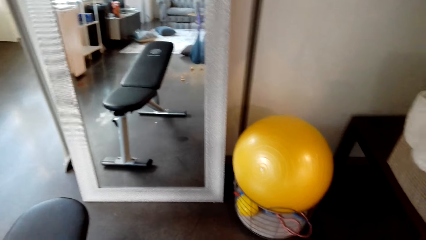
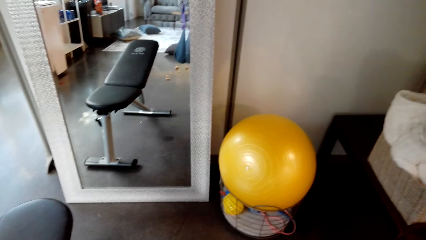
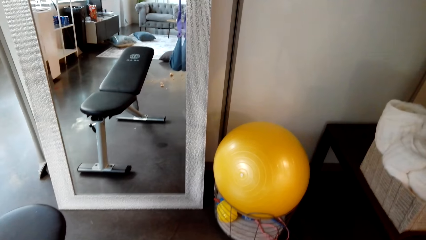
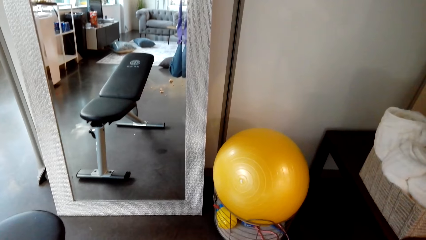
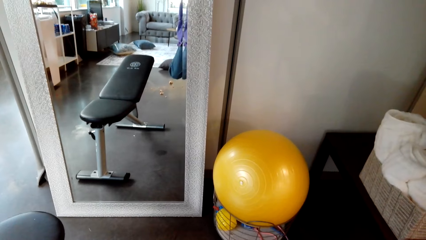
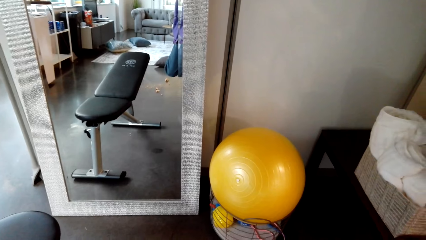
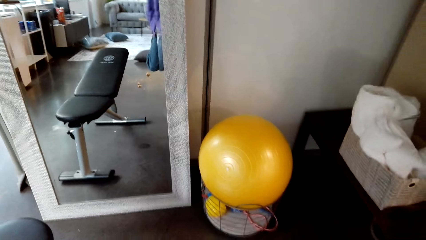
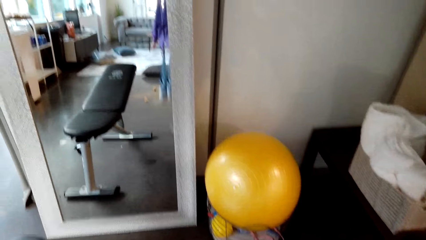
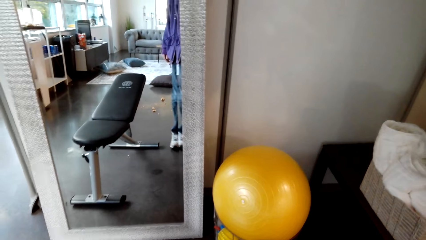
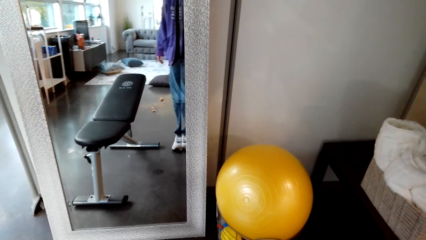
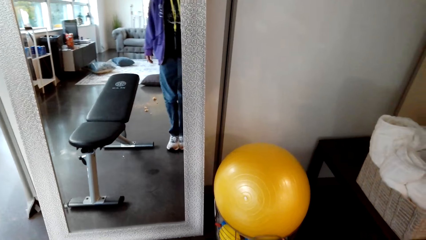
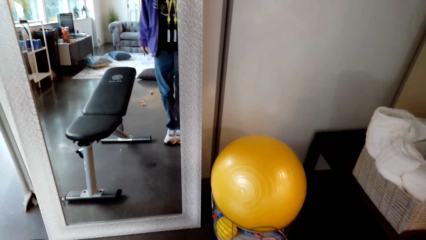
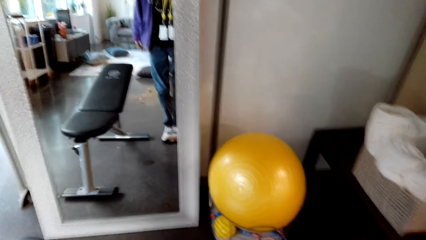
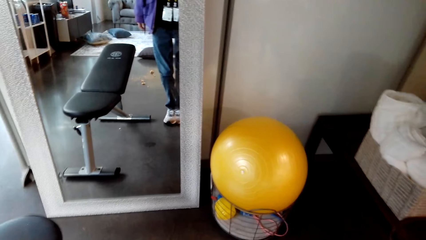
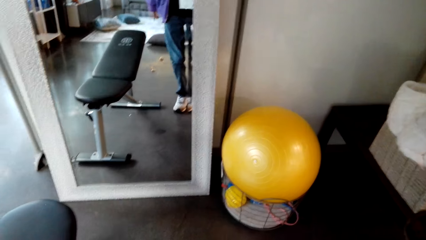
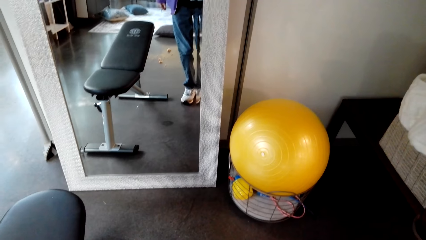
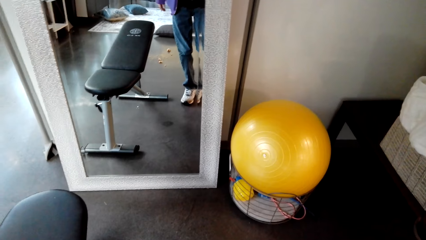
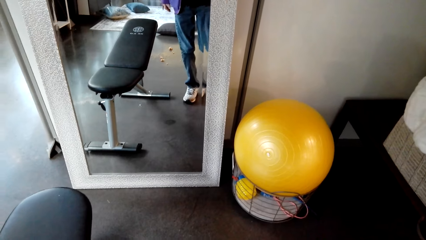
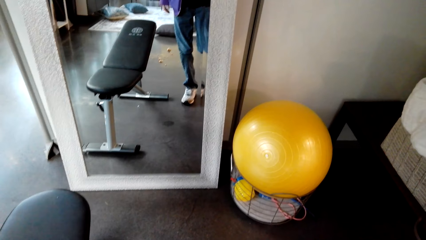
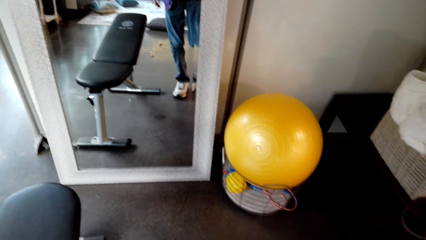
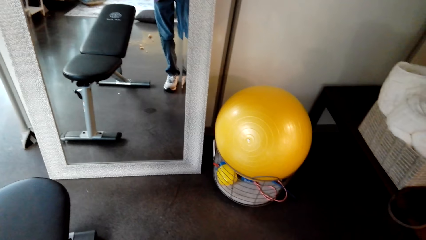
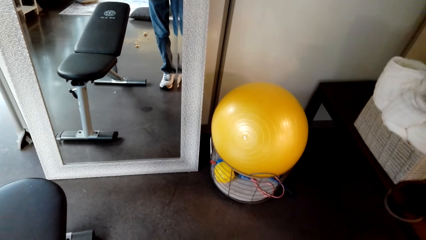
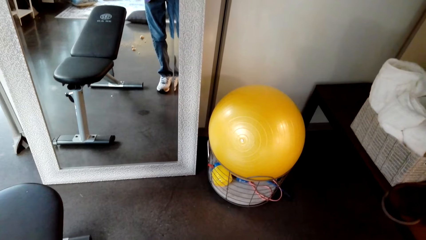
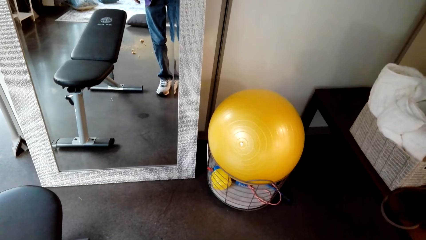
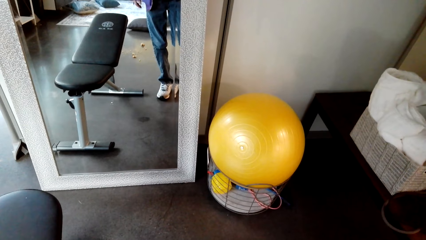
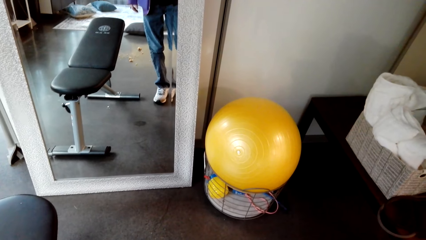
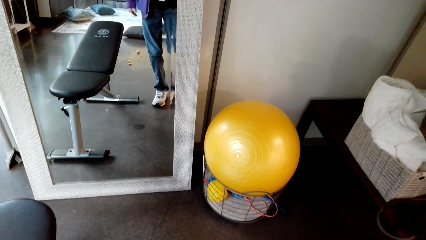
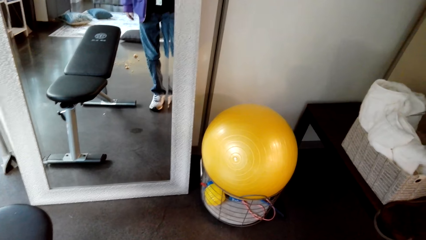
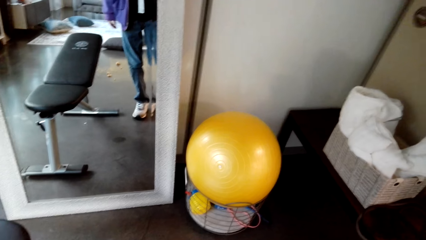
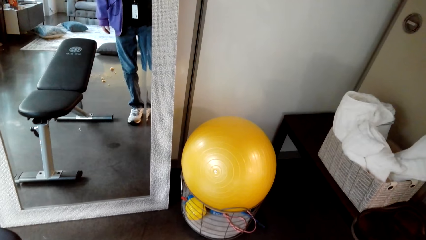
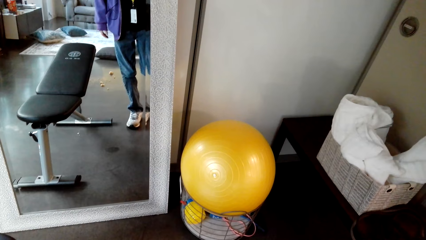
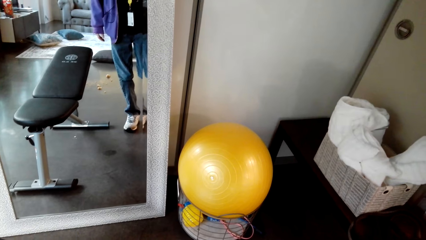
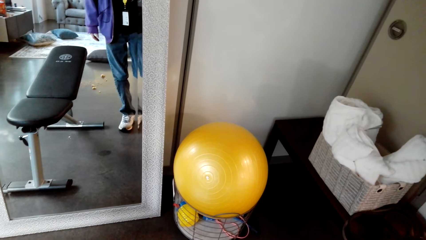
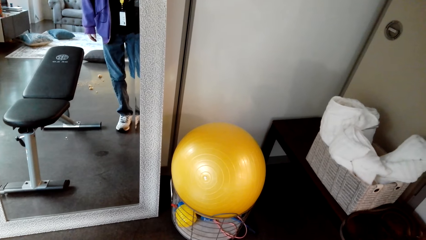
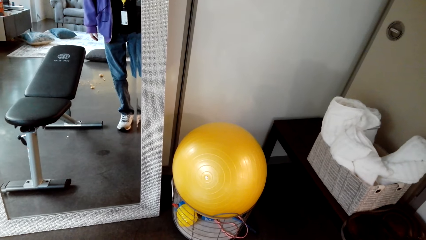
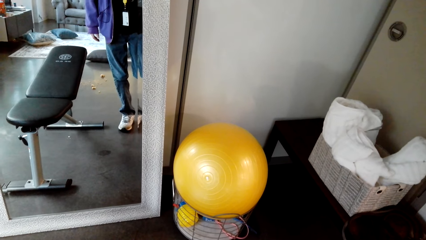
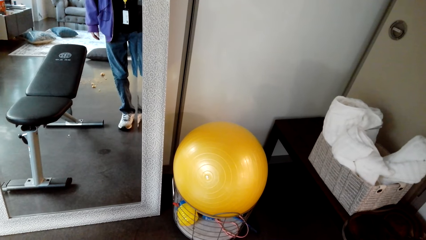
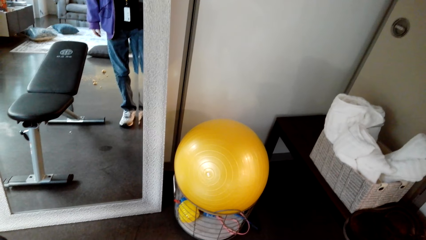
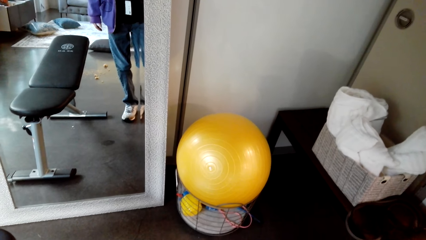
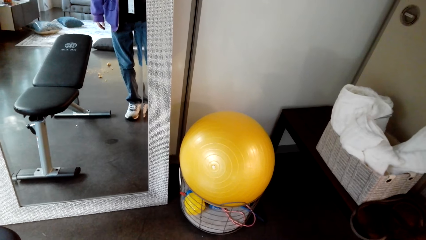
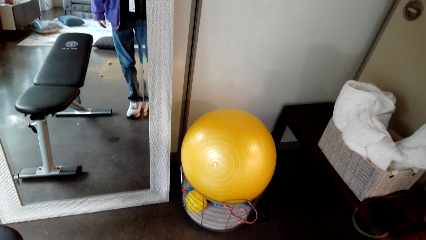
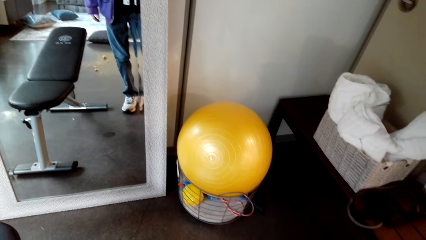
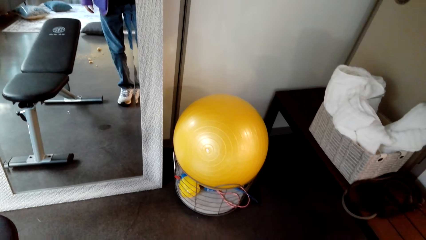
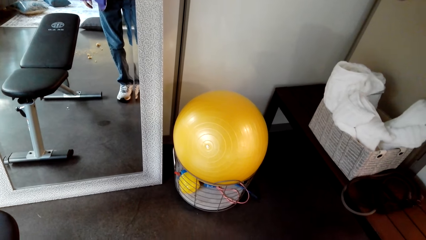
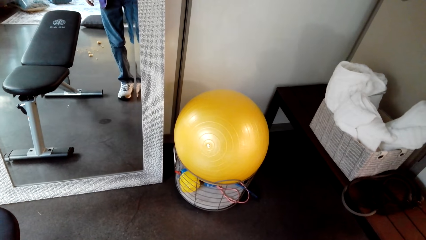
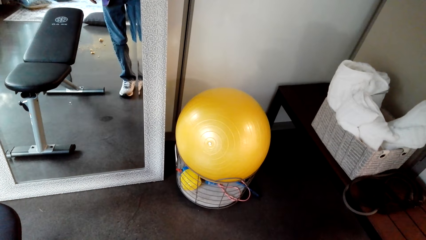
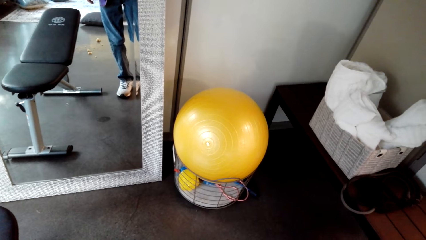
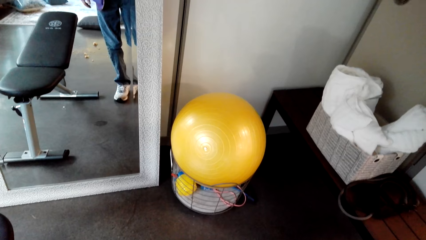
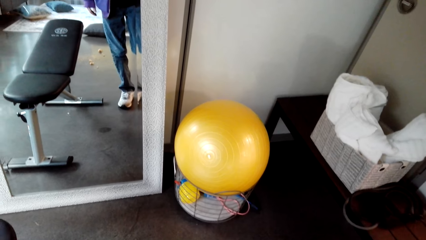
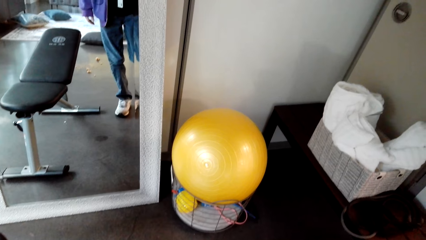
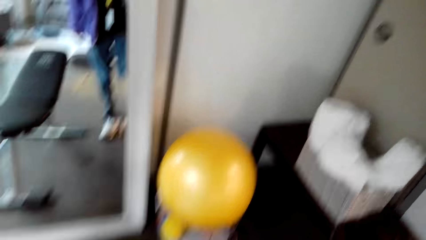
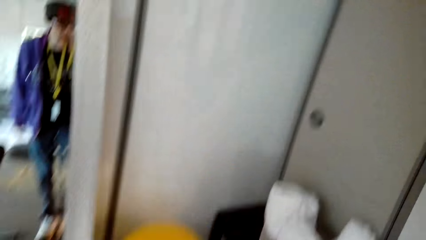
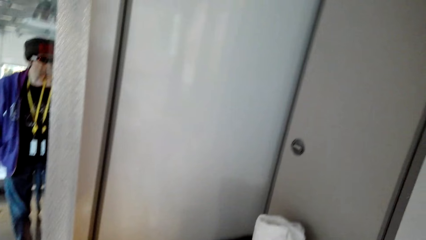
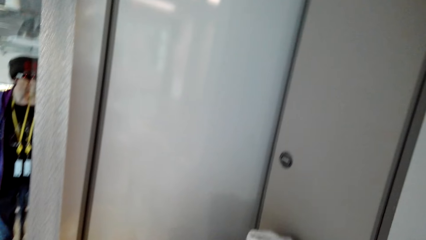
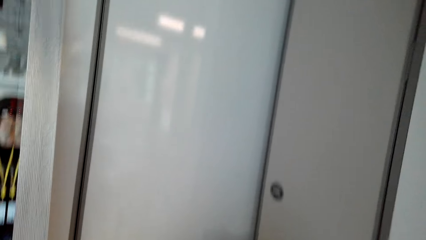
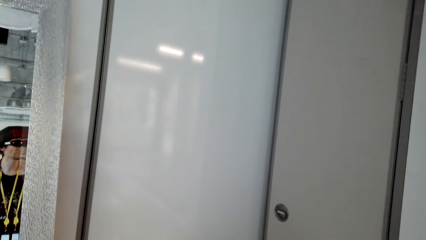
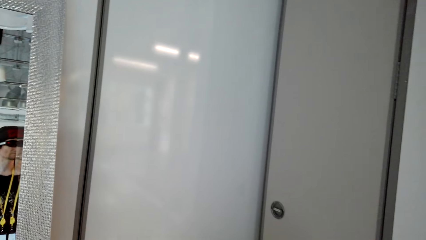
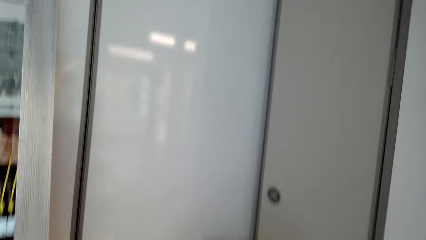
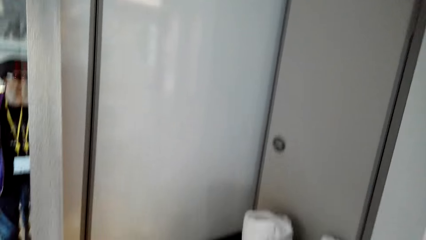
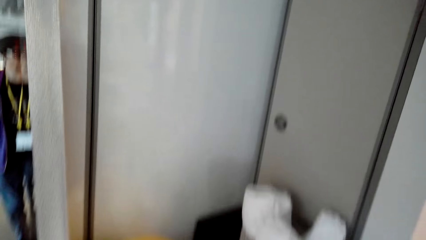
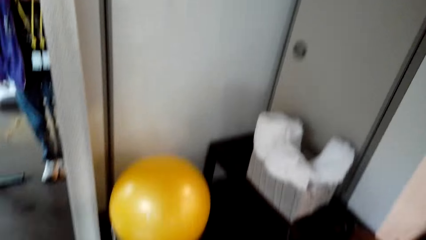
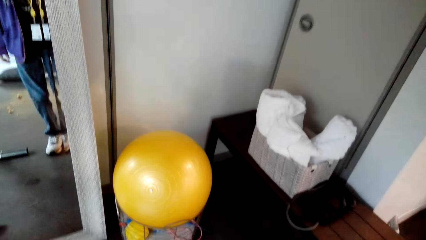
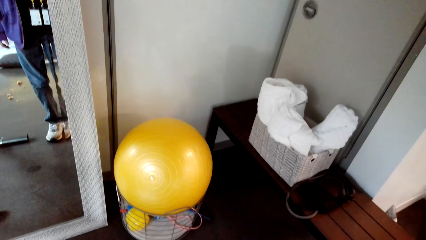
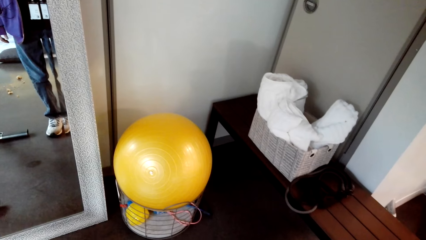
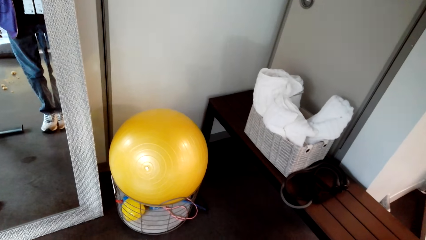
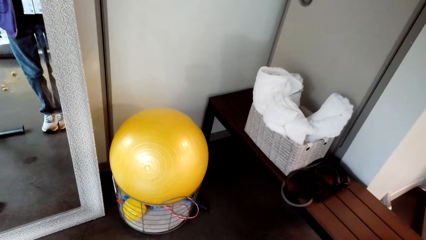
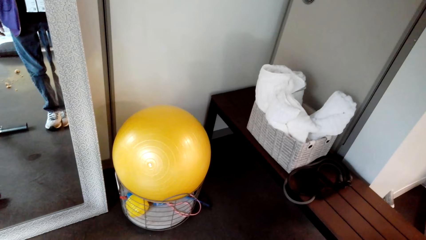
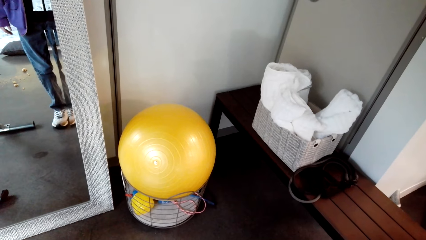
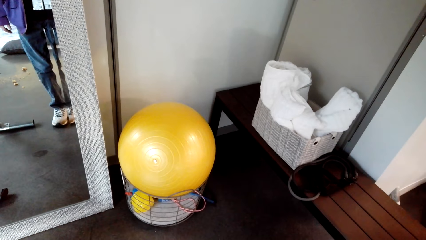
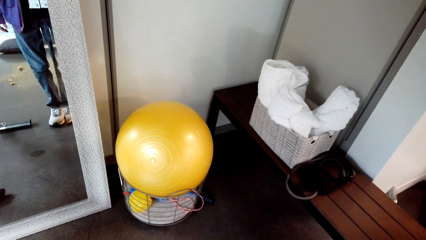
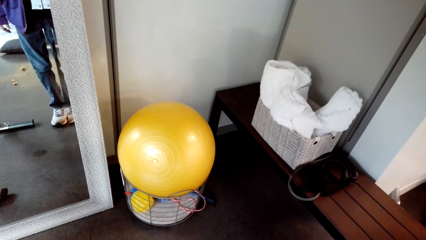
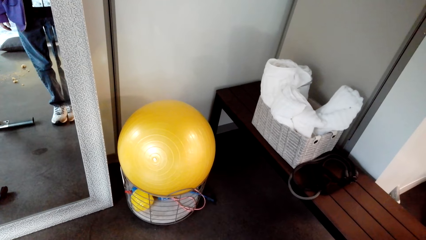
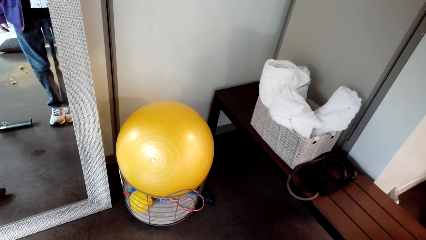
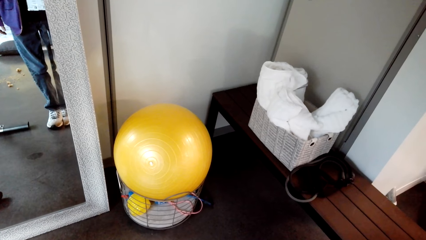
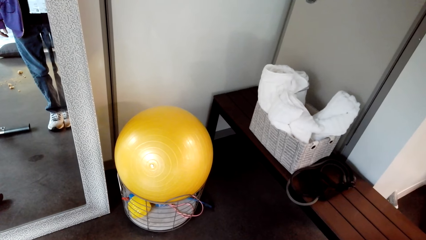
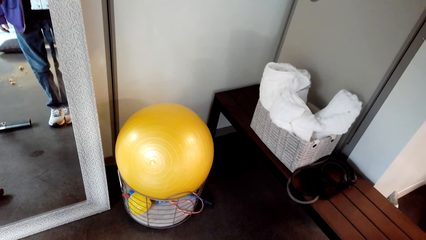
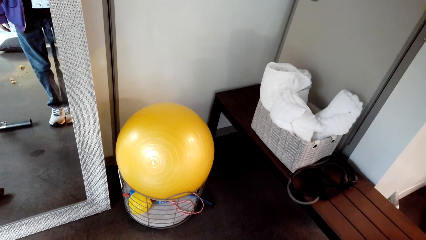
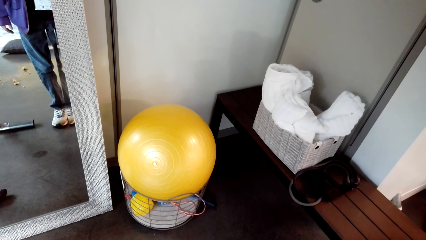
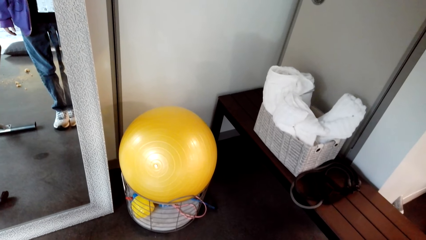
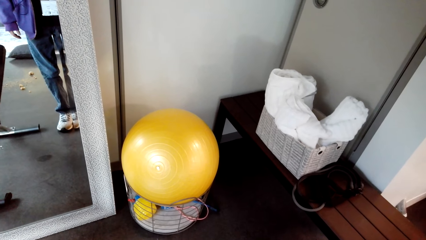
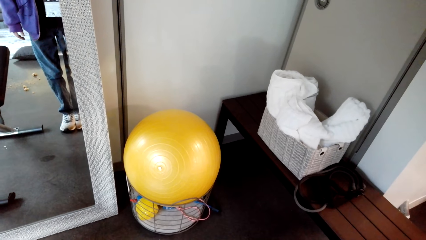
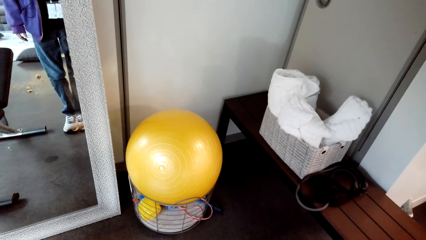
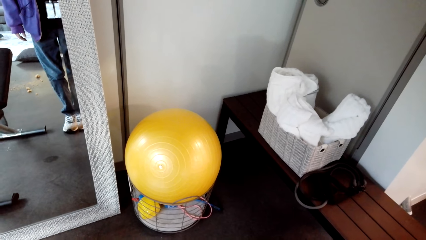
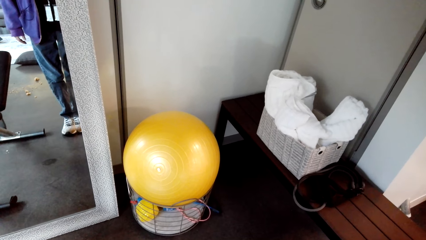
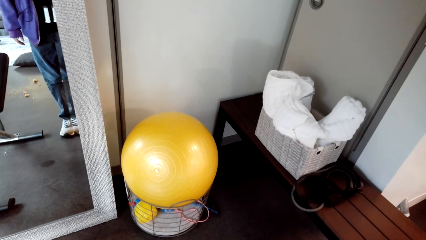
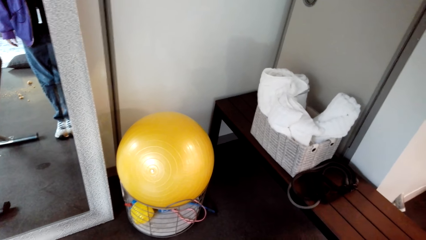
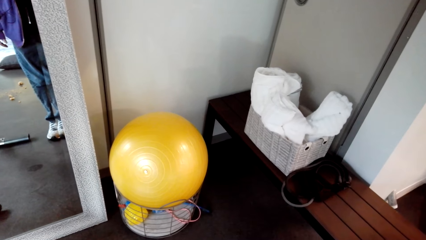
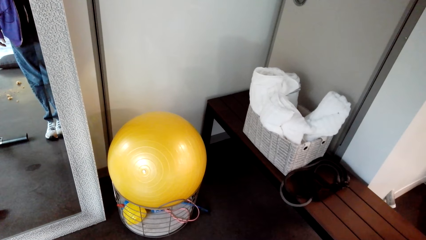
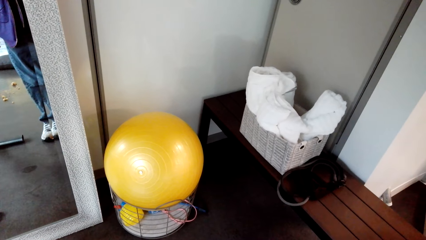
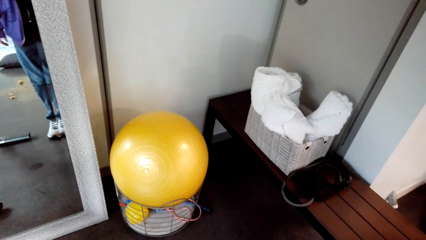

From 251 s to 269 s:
The camera wearer looks at the floor. They stand on the gym. They look at the wall. They look at the gym tools.
